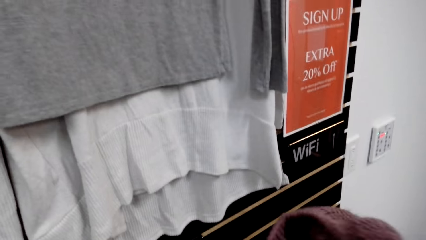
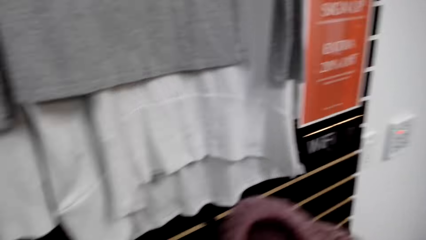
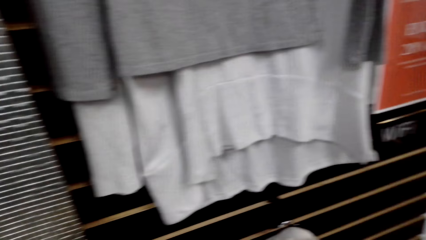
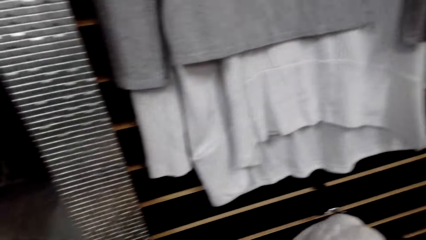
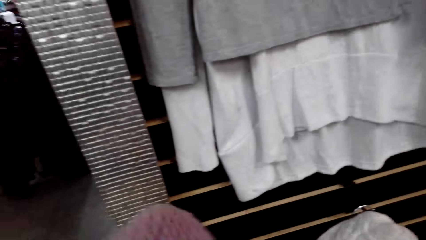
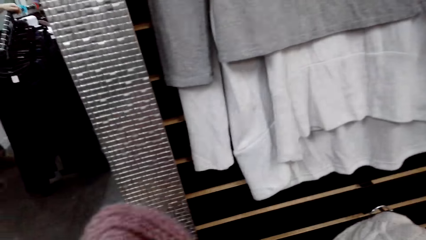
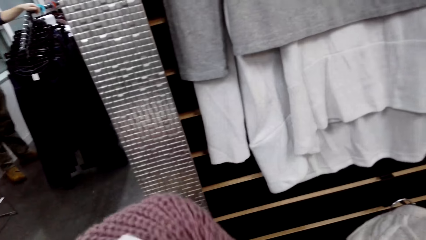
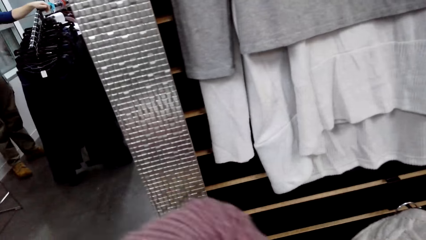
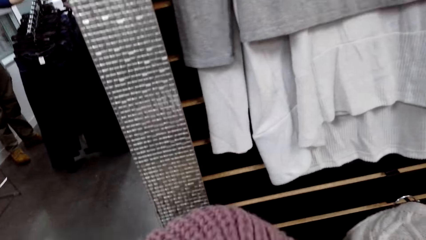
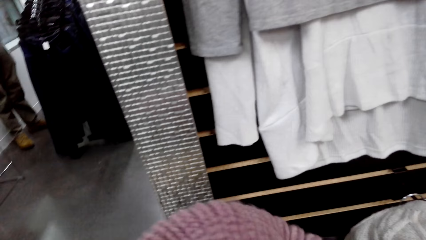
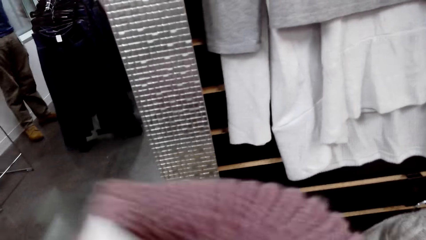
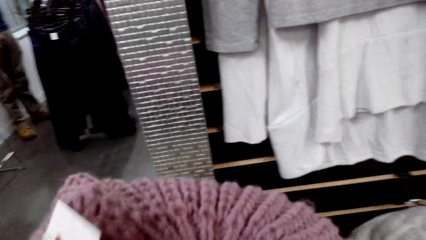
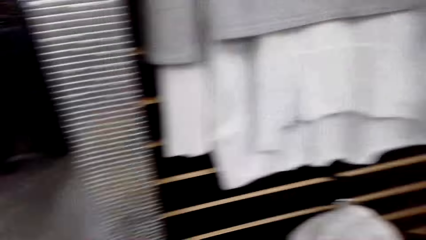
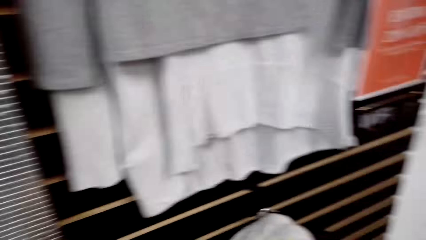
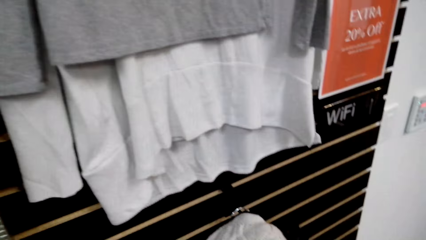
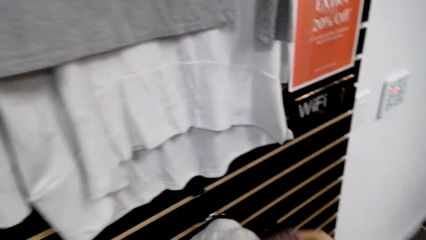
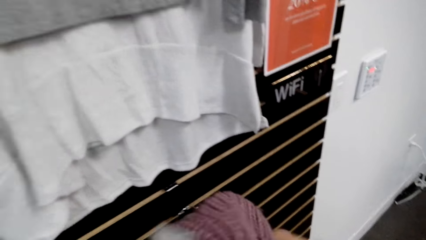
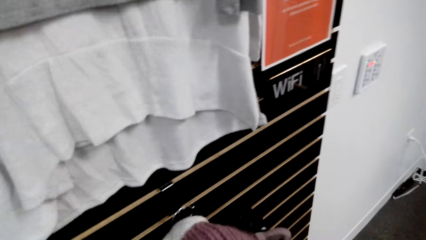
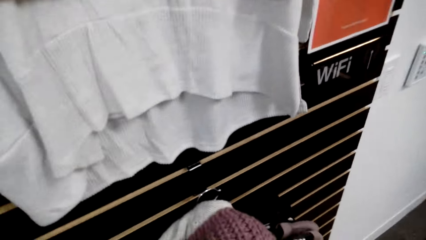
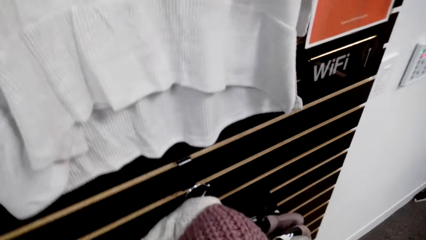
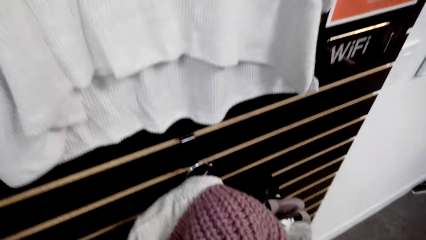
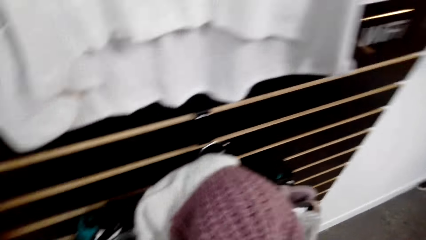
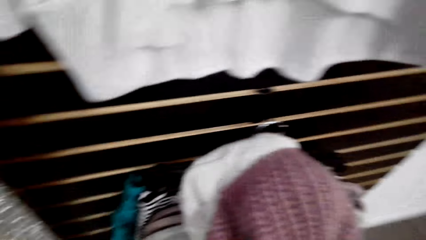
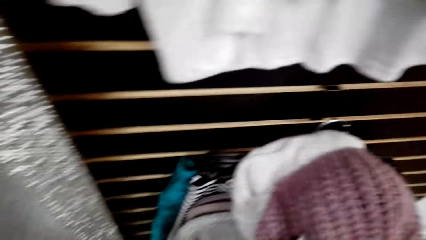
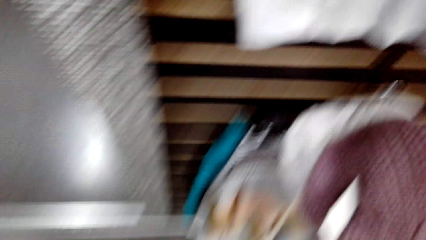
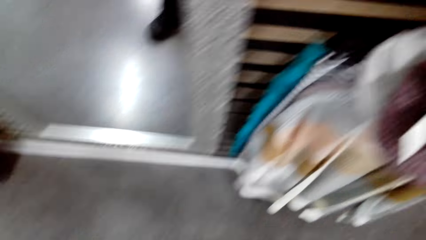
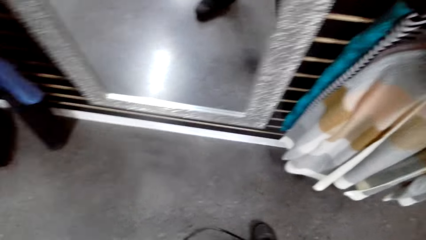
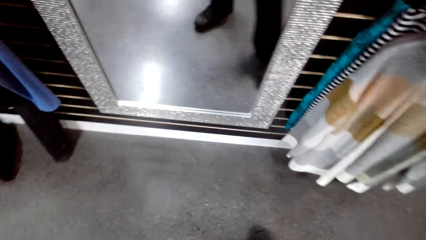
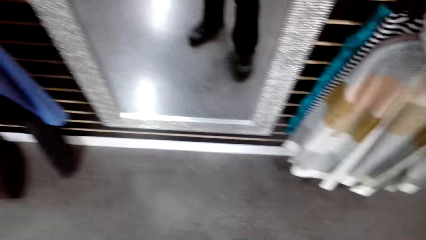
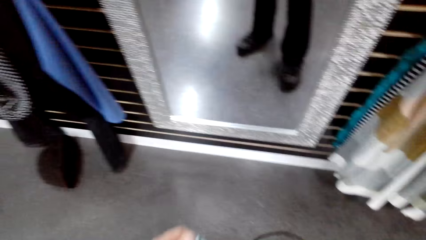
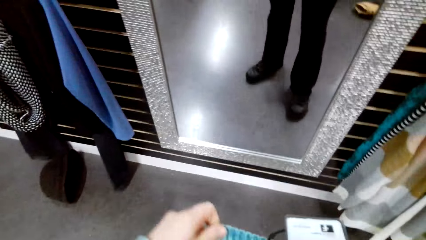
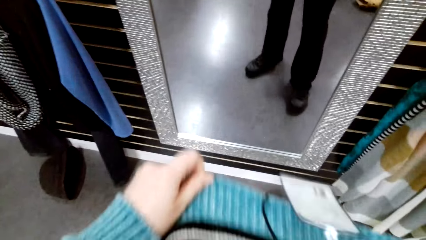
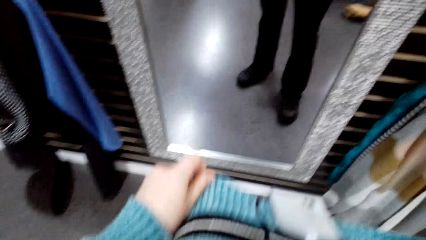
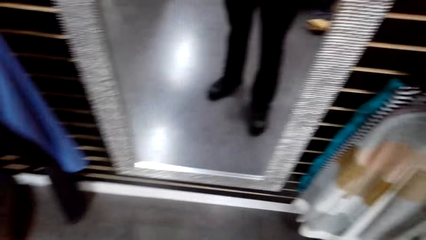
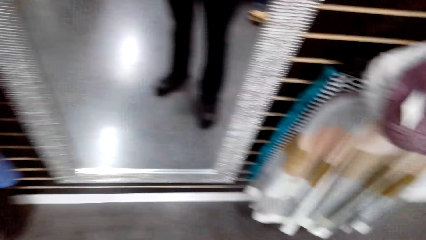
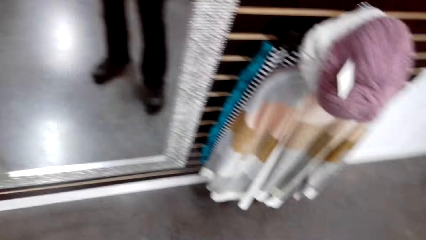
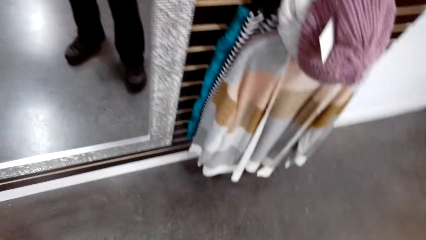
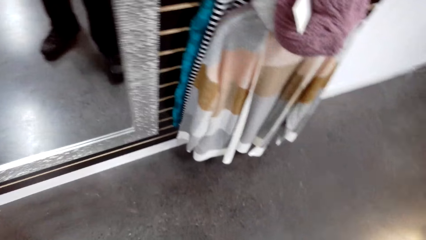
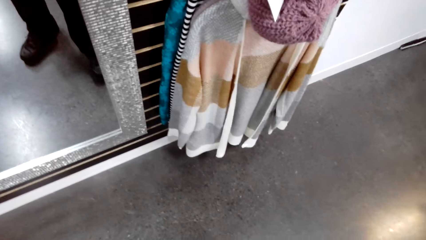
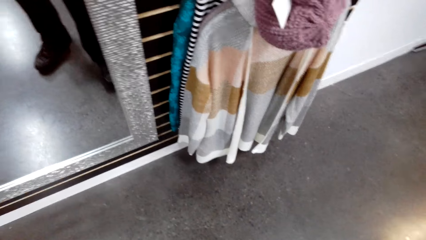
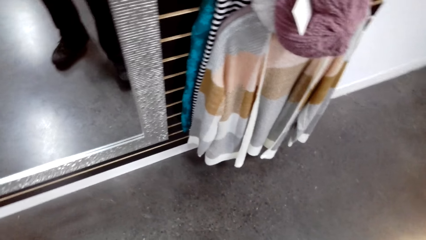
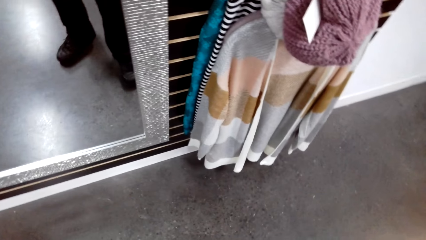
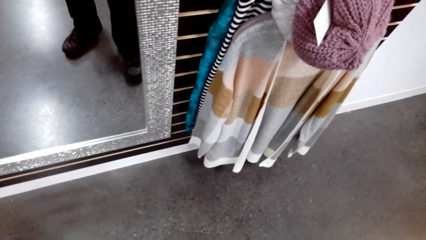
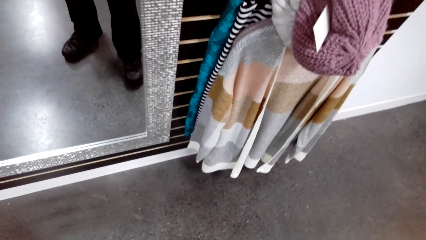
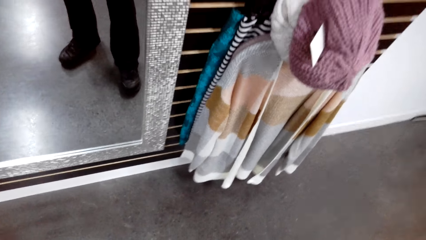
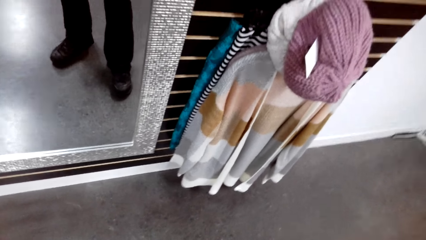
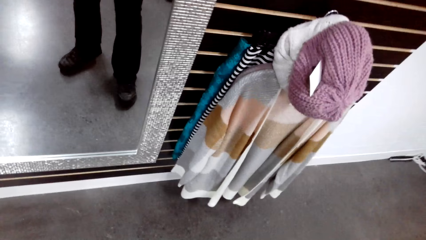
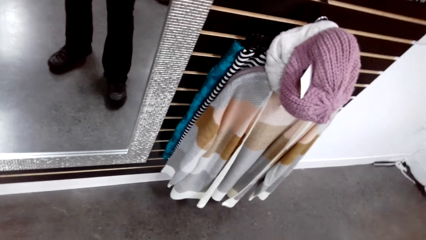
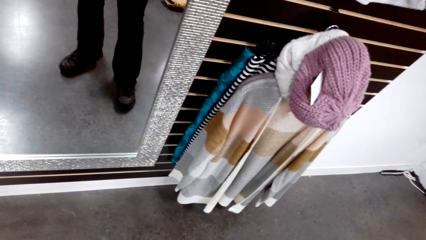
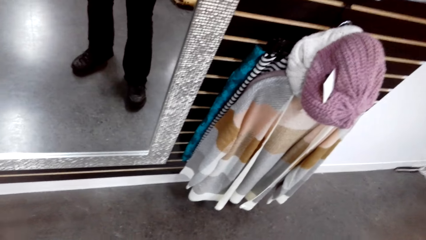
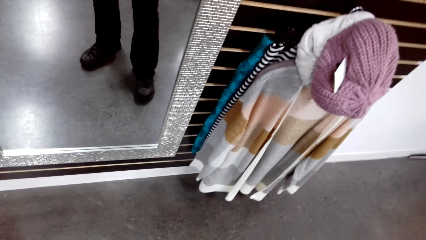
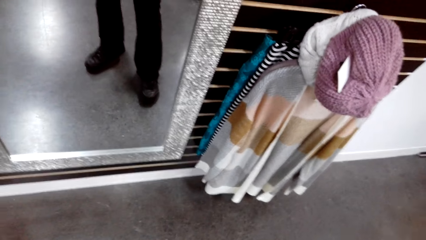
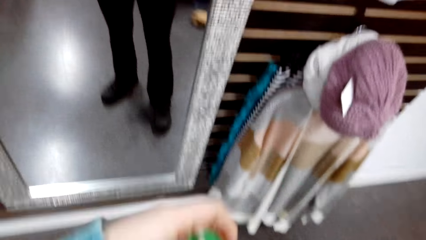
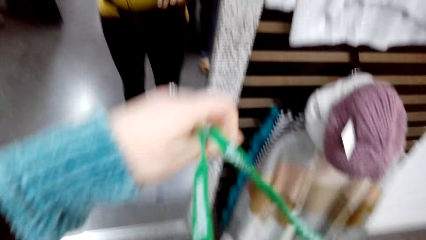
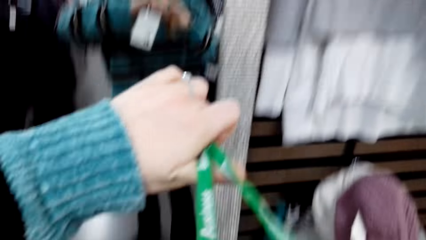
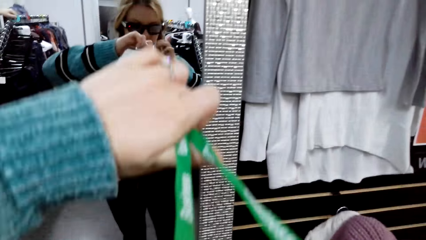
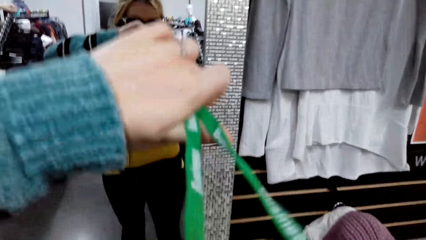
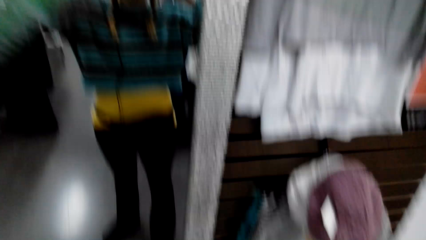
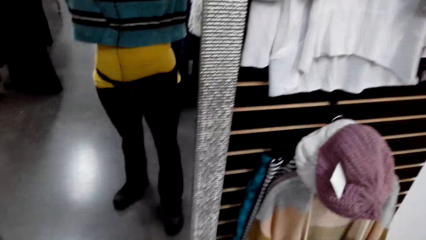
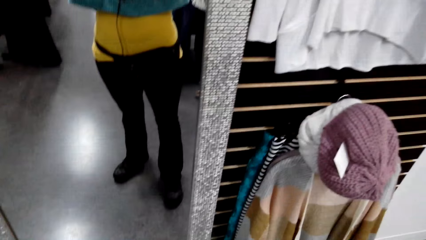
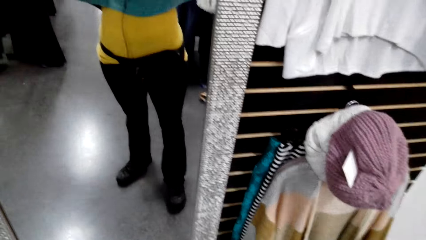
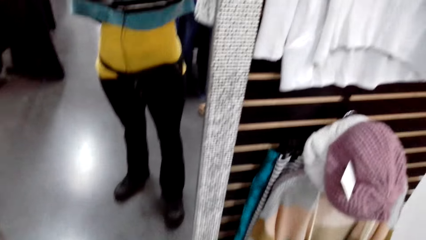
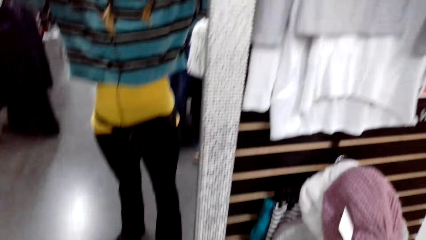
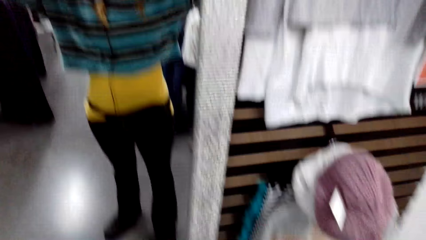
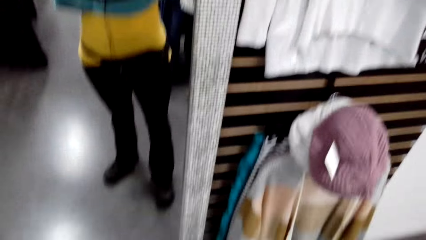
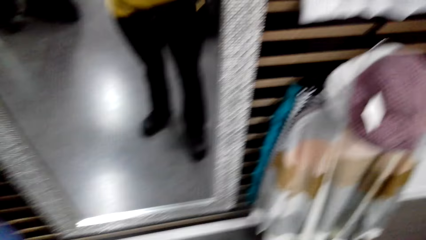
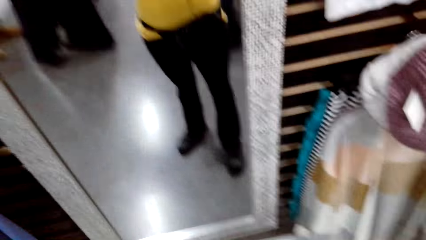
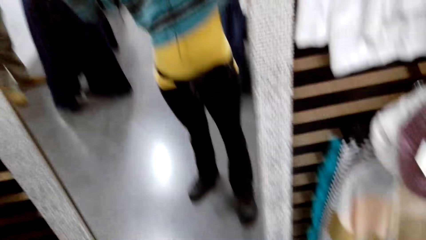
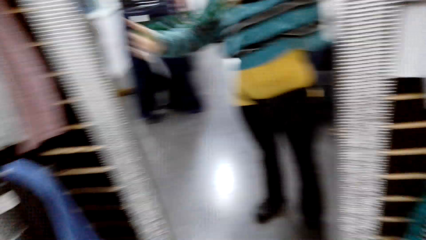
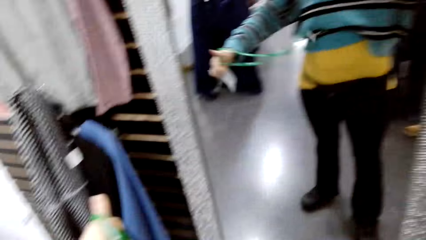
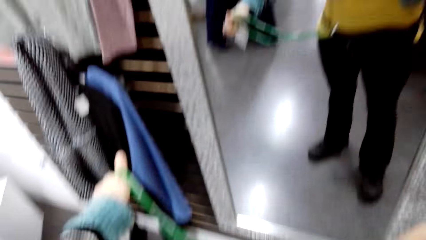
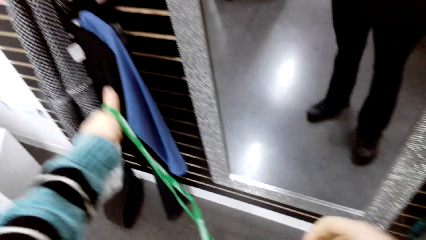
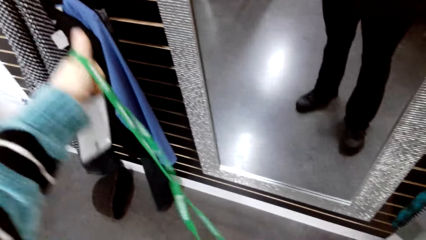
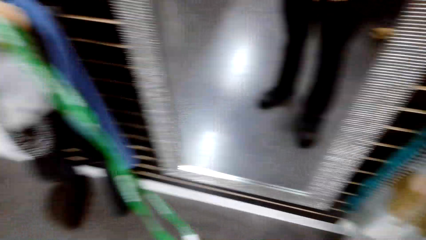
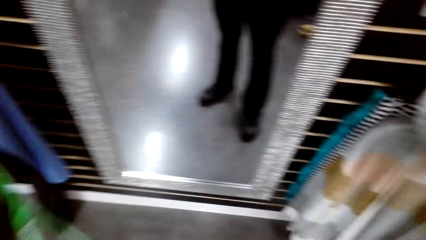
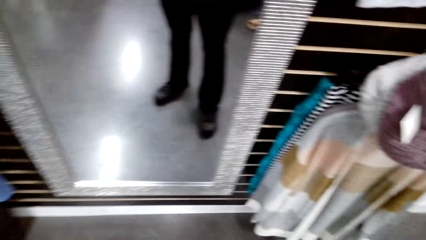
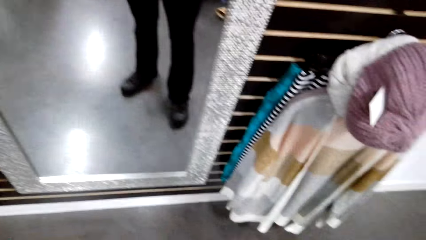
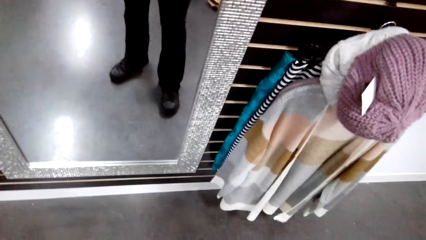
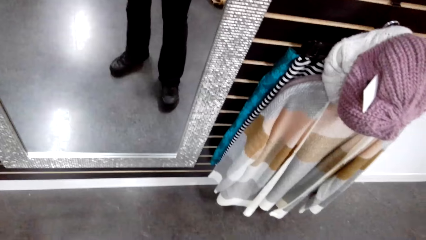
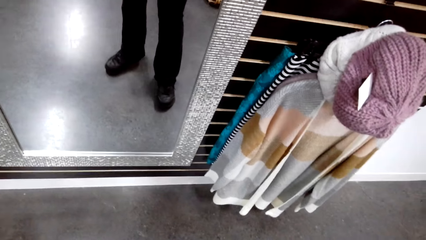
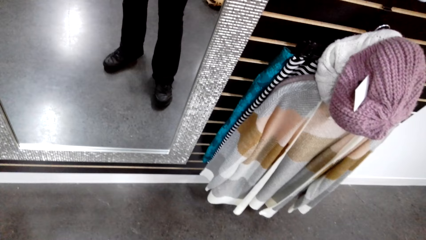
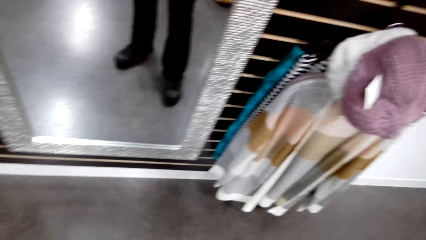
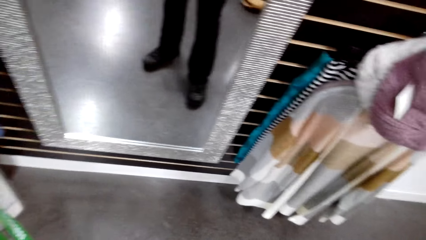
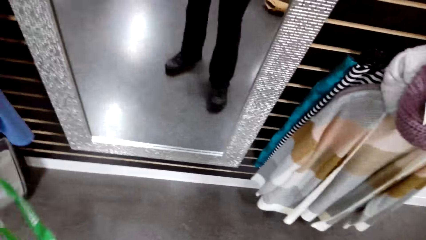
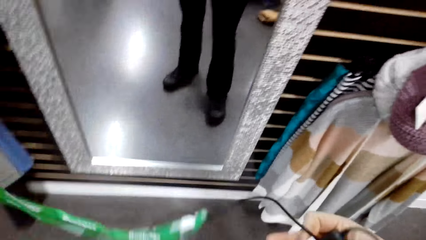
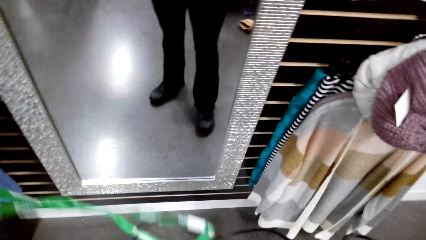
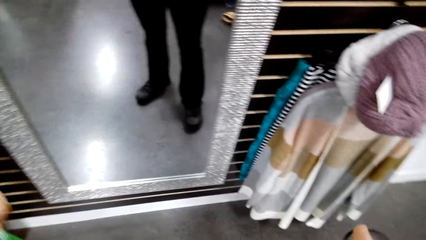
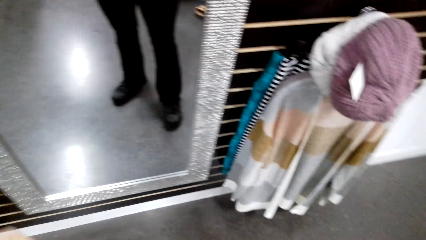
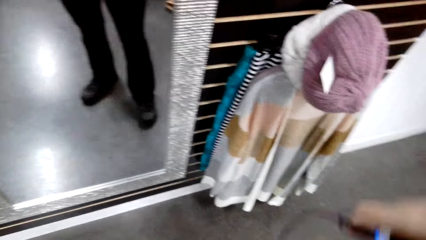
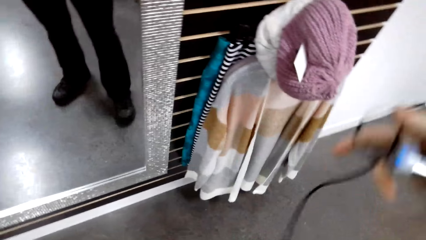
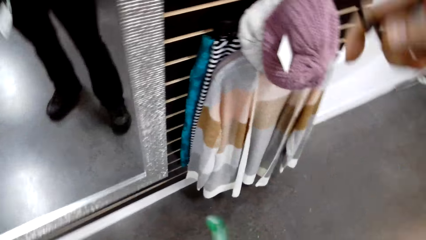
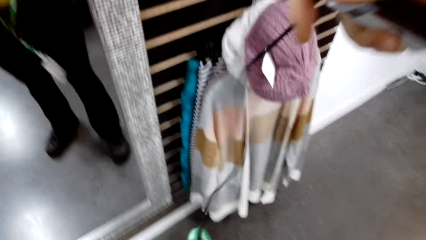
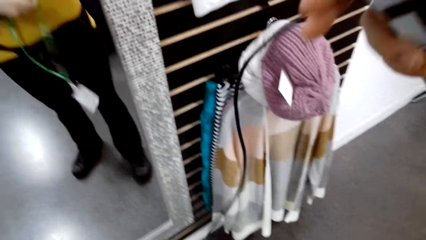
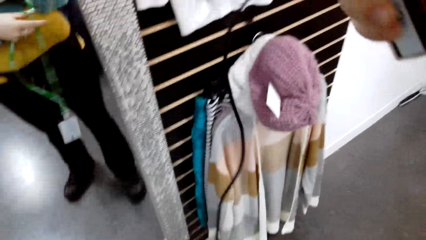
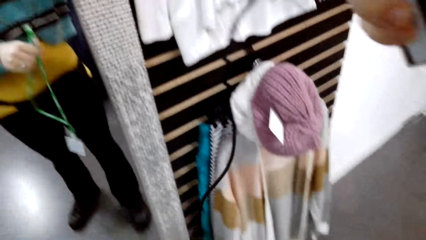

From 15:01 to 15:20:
The camera wearer picks up a new winter cap from the clothes rack. They check the winter cap. They put the winter cap on the clothes rack. They touch the sweater. They remove the tag. They remove a staff badge.
